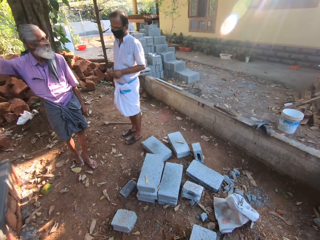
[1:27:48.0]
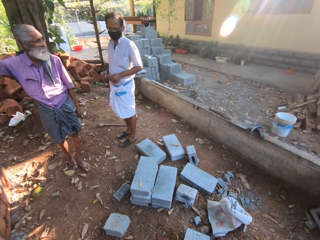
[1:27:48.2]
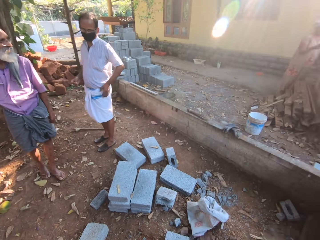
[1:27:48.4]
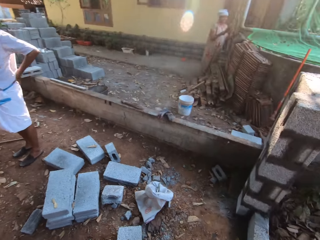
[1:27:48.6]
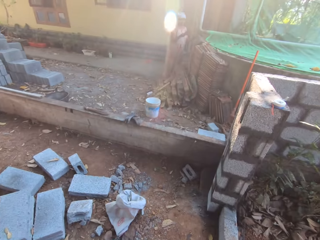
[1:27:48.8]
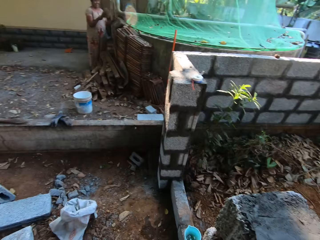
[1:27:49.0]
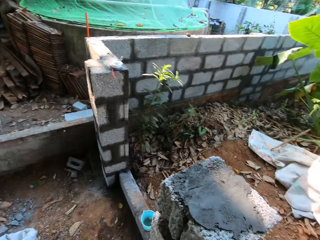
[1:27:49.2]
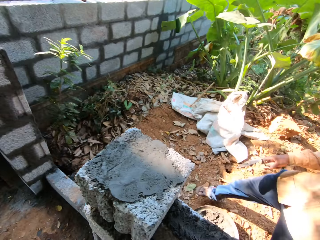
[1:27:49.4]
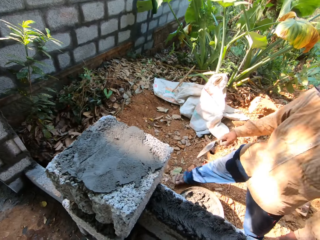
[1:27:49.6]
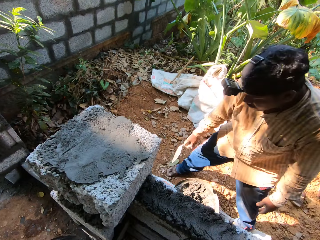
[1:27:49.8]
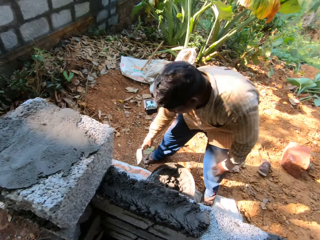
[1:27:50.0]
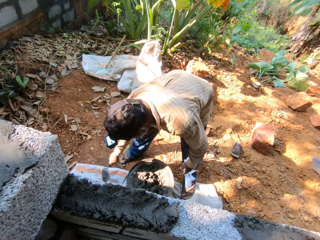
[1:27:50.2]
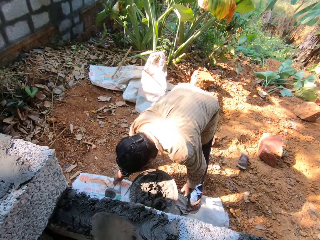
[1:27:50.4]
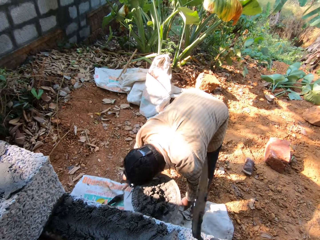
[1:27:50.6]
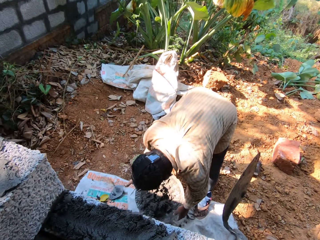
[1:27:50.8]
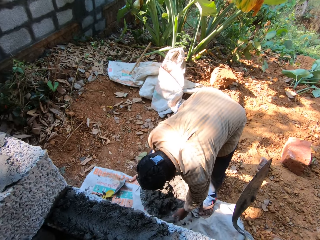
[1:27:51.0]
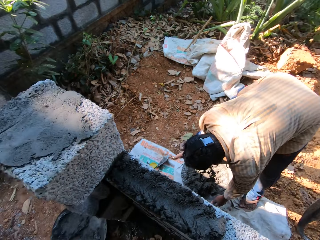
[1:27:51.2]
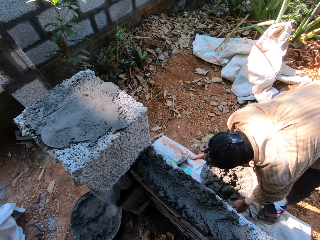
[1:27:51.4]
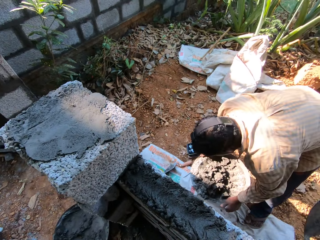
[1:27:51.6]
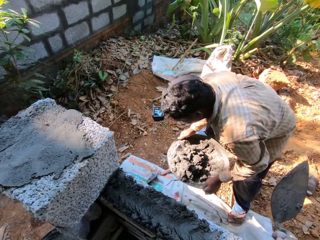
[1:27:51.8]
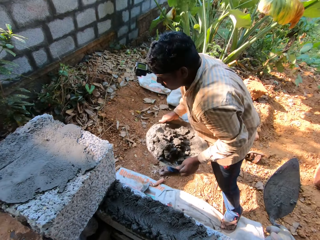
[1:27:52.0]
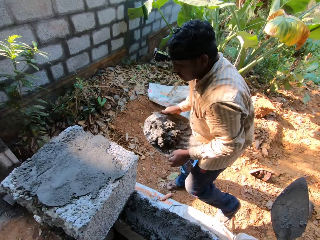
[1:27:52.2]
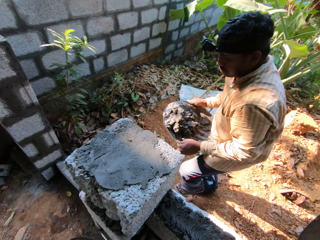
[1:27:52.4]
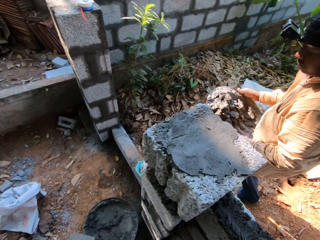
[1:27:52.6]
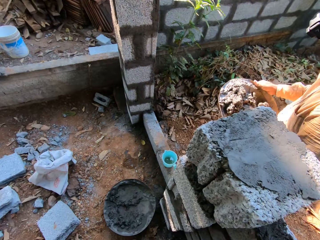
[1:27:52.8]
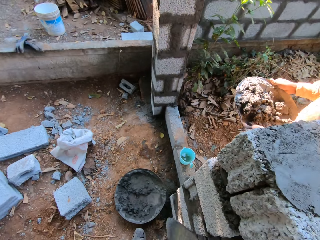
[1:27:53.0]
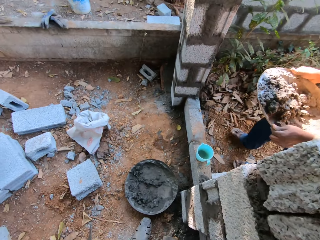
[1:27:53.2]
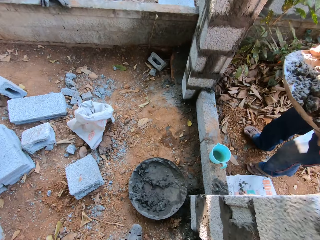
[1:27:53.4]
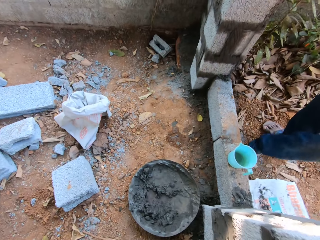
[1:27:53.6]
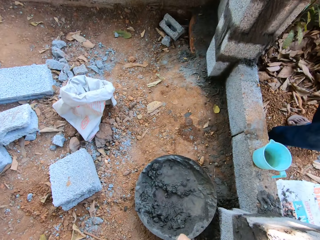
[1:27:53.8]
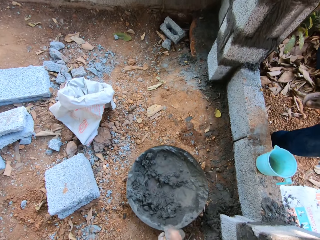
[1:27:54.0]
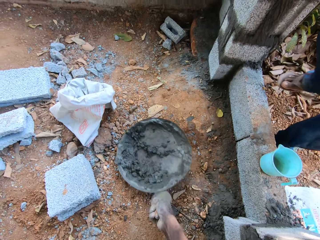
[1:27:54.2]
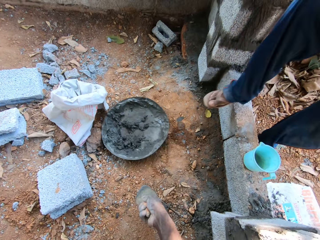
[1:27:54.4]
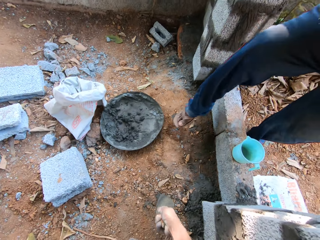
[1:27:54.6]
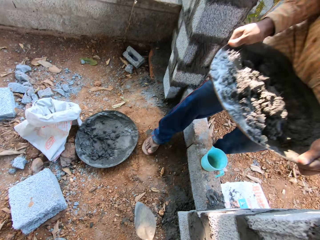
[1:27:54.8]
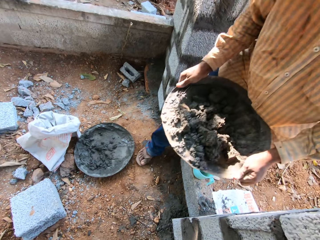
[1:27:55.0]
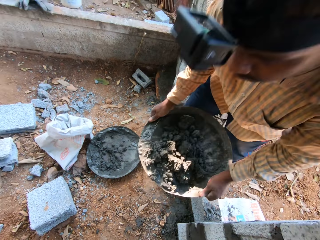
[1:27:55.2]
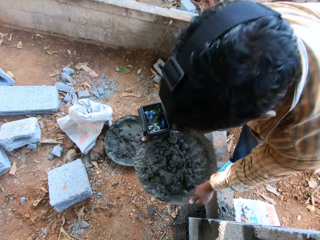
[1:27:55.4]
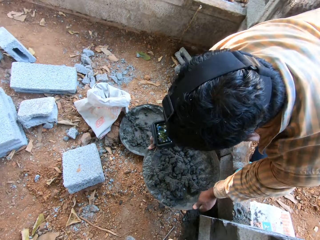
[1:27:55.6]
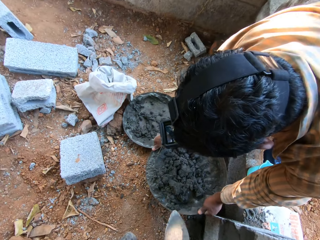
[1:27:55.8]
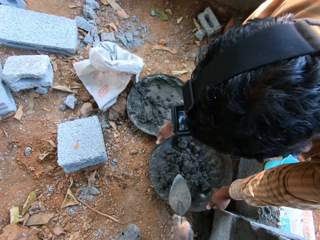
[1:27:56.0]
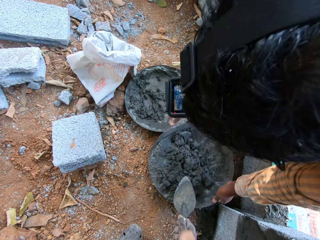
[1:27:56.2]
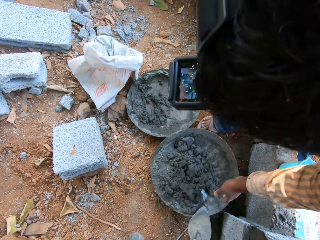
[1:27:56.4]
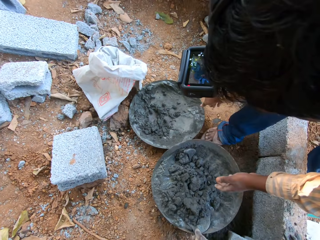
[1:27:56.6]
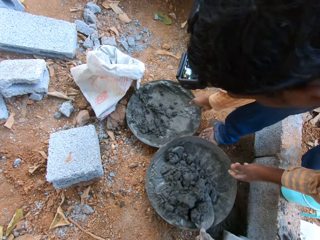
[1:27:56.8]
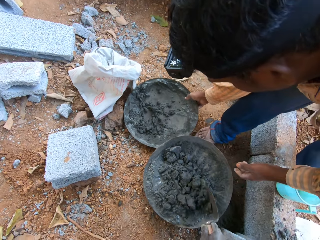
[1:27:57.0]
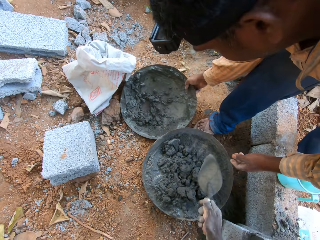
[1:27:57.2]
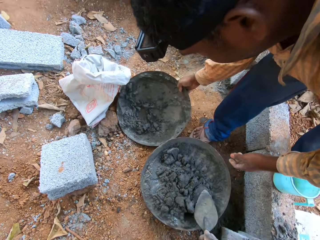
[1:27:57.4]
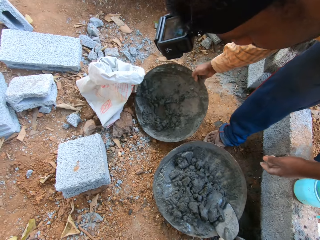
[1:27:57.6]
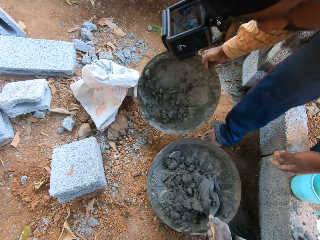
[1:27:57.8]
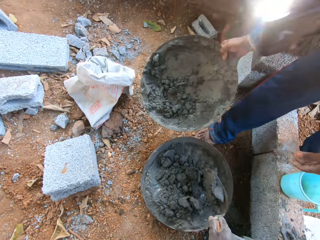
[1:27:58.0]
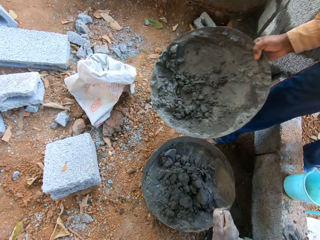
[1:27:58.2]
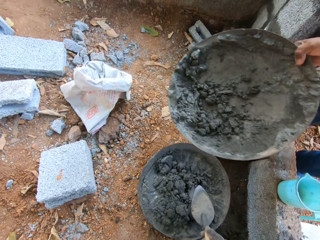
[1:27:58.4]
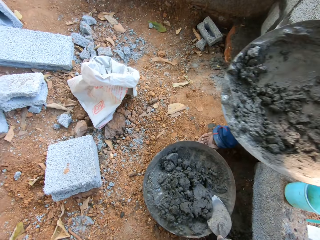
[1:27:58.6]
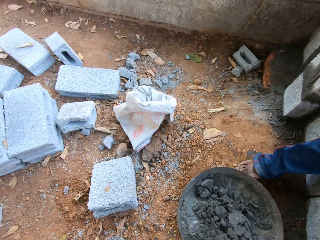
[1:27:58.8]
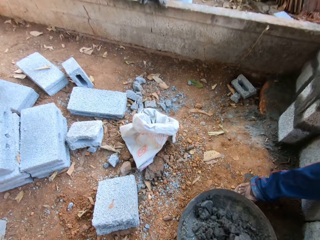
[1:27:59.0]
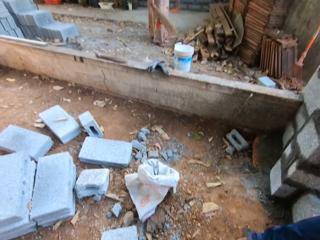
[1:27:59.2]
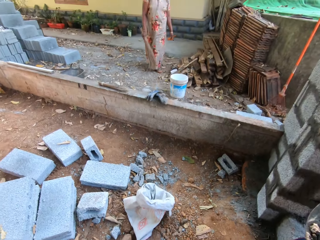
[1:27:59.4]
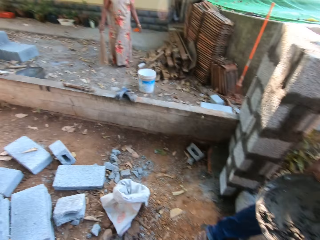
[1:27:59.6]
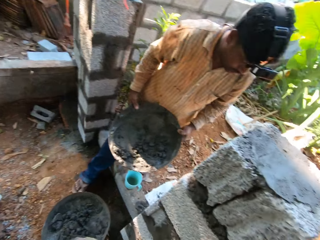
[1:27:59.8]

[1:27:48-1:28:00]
The camera wearer looks around the construction area. The man drops the hand trowel in his right hand on the floor and picks up the head pan on the floor with both hands. The camera wearer moves the head pan on the floor with his right hand. The man drops the head pan on the floor near the camera wearer with his hands. The camera wearer mixes the mortar in the head pan on the floor with the hand trowel in his right hand. The man picks up the empty head pan on the floor with his right hand. The camera wearer packs some mortar from the head pan on the floor with the hand trowel in his right hand.

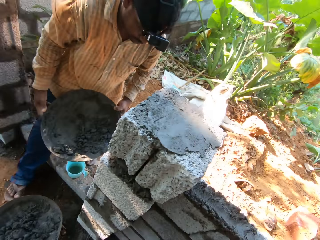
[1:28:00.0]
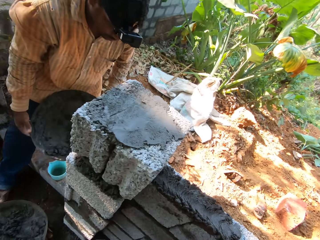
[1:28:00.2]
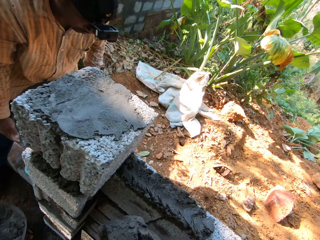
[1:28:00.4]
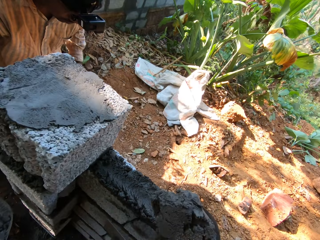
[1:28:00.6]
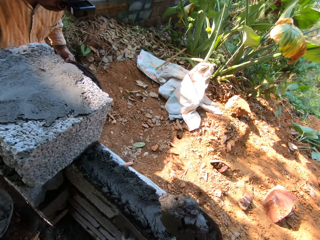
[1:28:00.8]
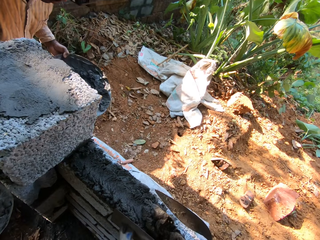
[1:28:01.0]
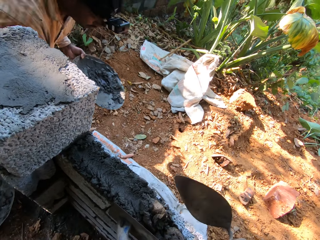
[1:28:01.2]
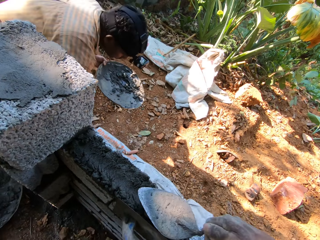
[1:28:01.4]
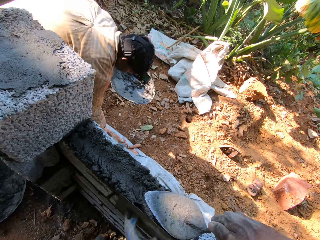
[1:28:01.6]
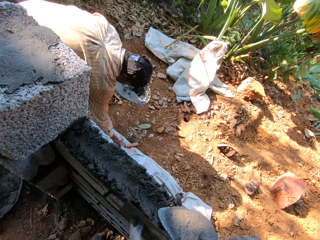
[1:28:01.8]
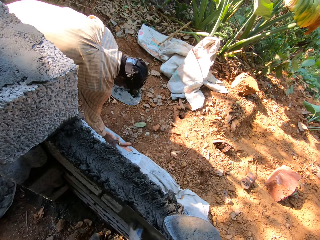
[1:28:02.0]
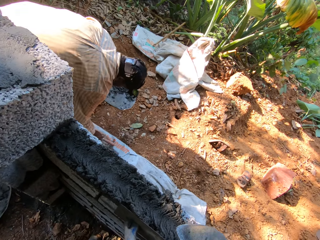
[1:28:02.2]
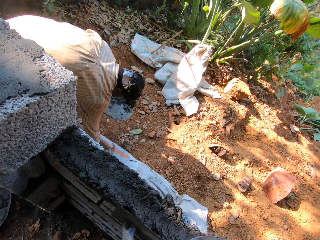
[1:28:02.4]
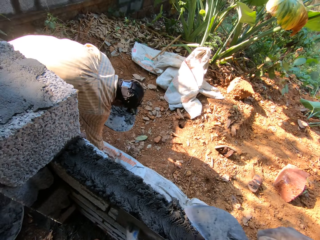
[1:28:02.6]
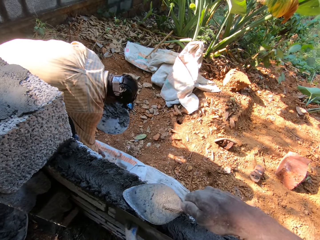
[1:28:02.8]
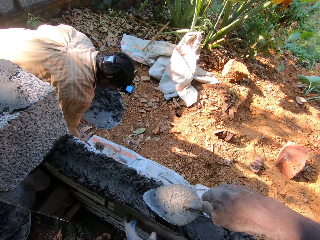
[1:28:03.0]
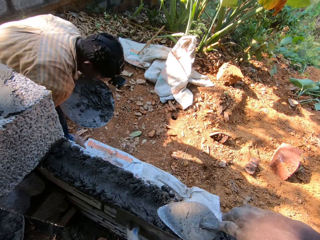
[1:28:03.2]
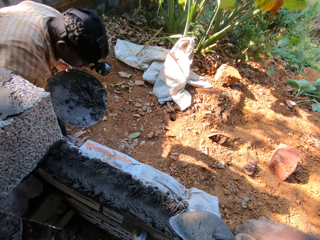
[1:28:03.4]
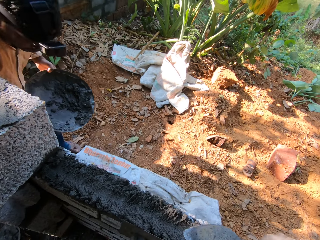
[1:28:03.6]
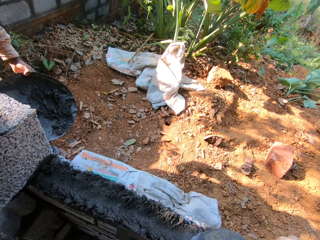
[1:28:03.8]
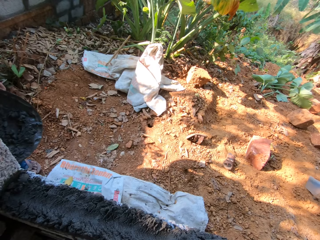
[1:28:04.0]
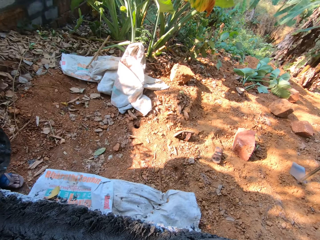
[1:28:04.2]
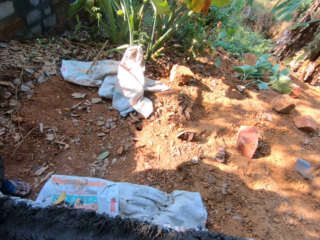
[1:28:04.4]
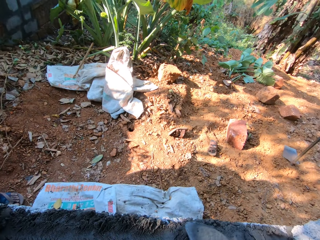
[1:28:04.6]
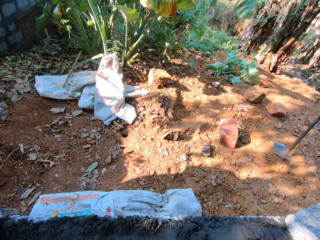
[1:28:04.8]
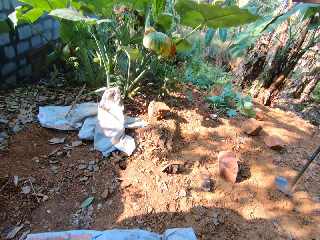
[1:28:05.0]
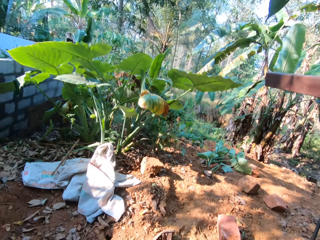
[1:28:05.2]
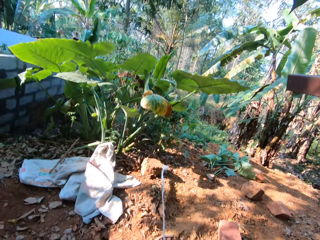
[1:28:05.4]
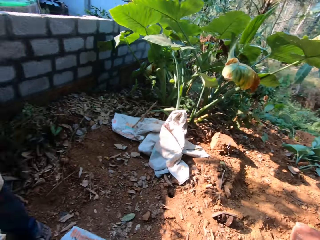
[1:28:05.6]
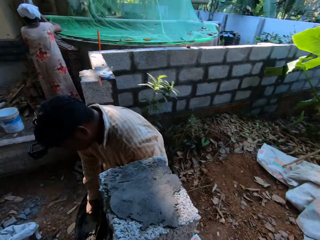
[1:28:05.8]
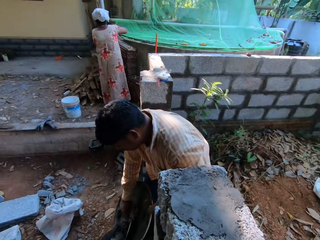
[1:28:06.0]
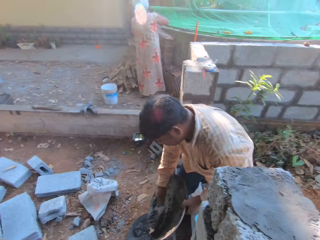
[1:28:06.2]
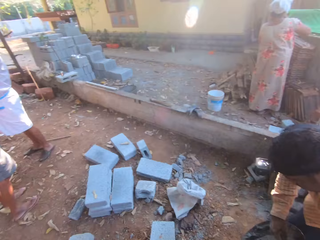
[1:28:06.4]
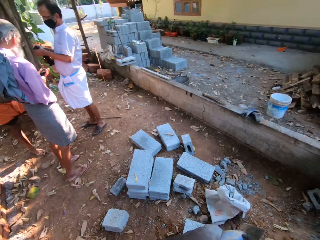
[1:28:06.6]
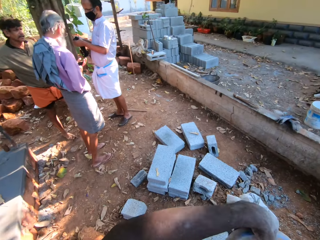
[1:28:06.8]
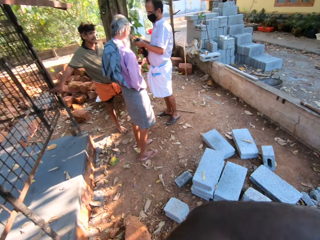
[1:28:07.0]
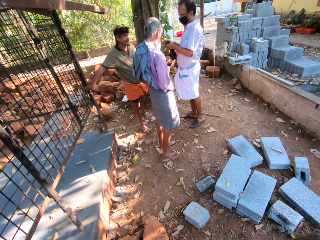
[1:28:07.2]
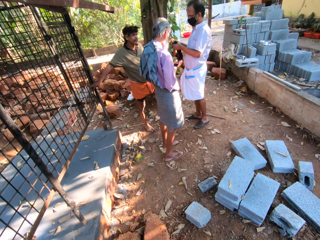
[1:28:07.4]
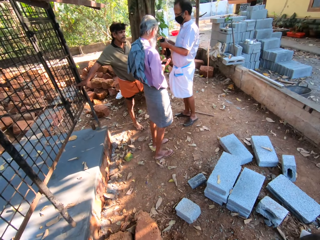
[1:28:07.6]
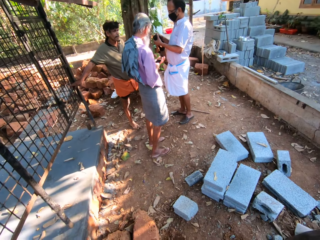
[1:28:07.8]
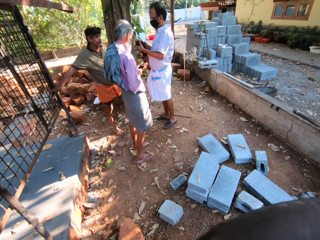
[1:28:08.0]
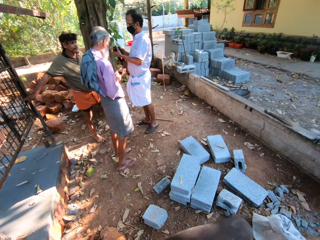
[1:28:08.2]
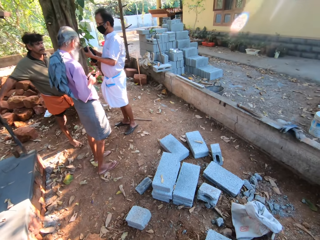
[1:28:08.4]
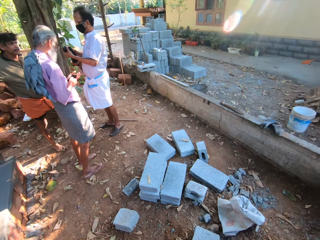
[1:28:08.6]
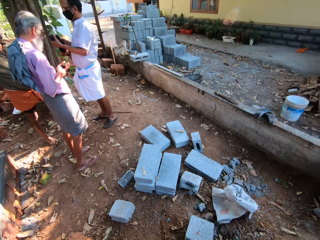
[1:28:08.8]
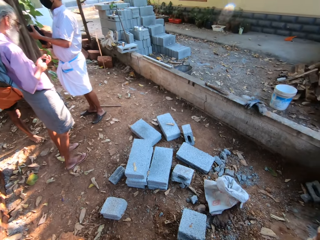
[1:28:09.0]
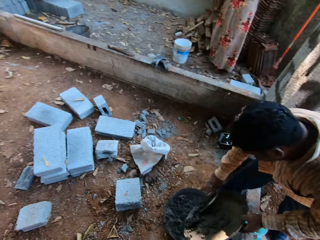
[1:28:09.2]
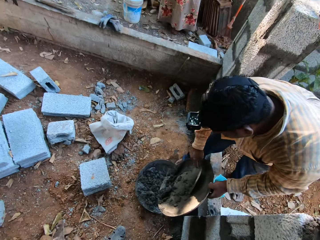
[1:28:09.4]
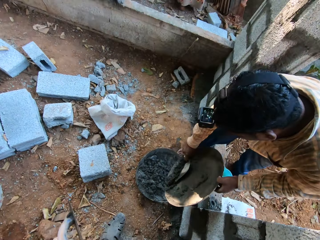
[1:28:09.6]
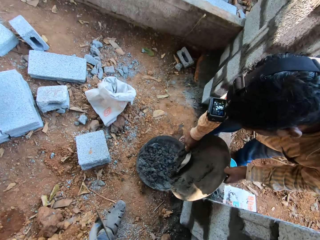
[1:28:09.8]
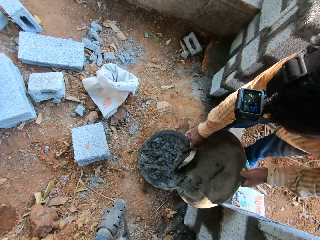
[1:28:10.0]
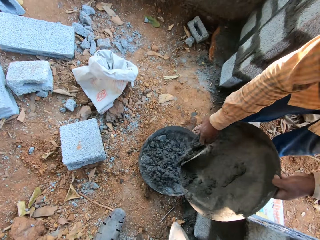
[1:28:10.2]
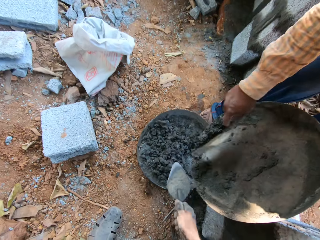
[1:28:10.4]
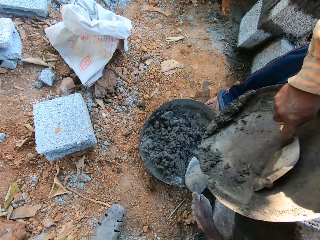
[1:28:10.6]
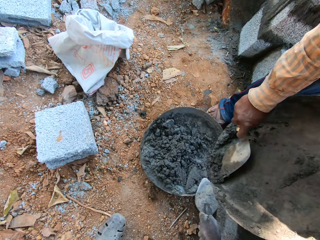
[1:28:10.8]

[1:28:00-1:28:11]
The camera wearer pours the mortar in the hand trowel in his right hand on the fence. He smoothens the mortar on the fence with the hand trowel in his right hand. The man picks up the hand trowel on the floor with his right hand. The camera wearer turns around the construction site. The man pours the mortar in the head pan in his left hand into the head pan on the floor with the hand trowel in his right hand. The camera wearer scrubs concrete from one bowl to another with a trowel.
